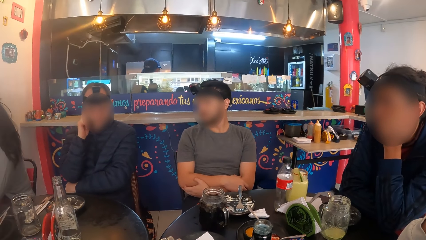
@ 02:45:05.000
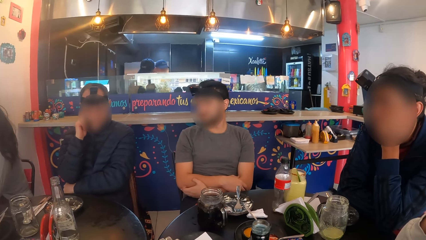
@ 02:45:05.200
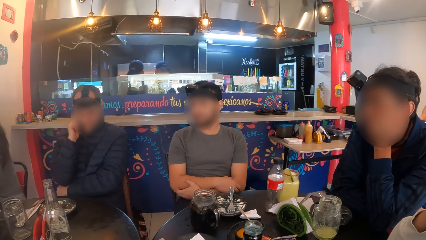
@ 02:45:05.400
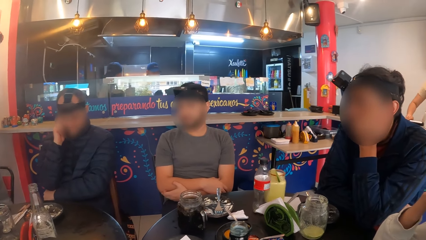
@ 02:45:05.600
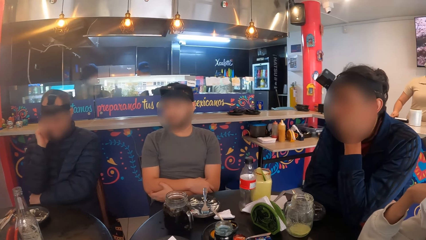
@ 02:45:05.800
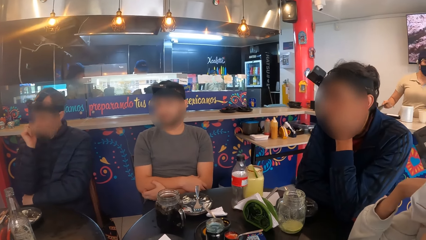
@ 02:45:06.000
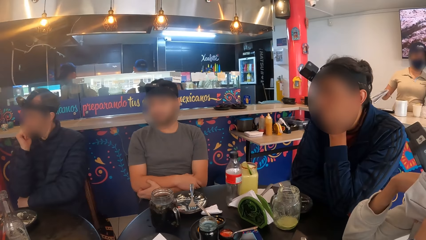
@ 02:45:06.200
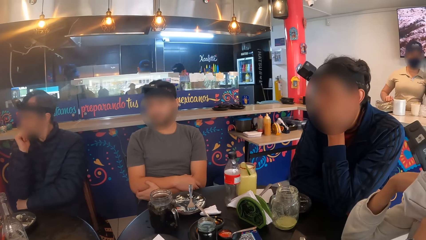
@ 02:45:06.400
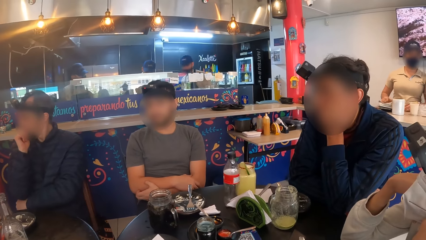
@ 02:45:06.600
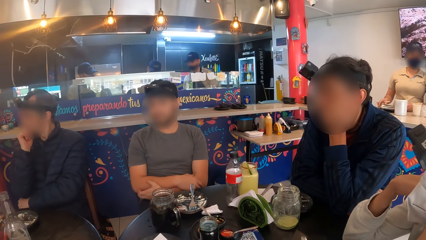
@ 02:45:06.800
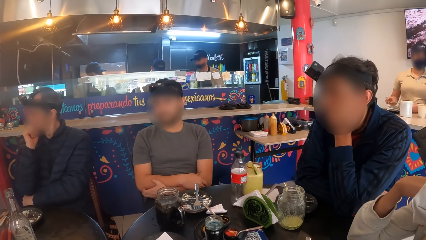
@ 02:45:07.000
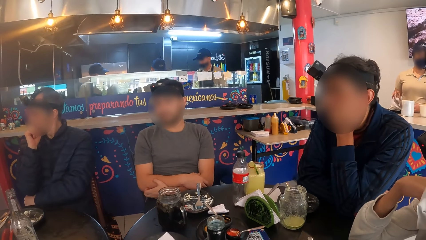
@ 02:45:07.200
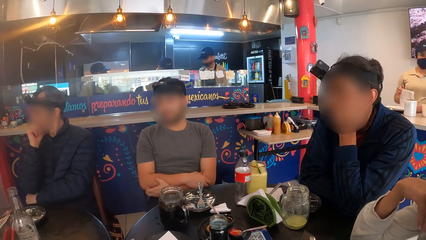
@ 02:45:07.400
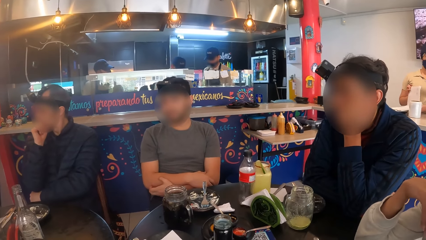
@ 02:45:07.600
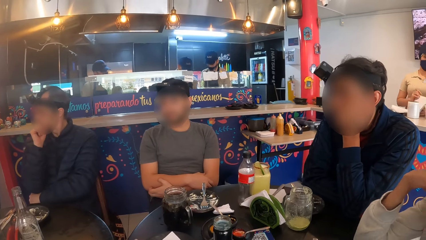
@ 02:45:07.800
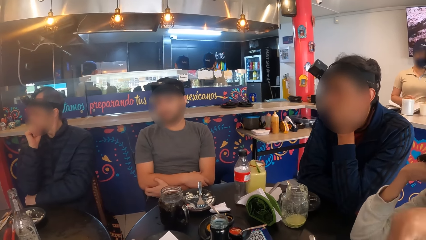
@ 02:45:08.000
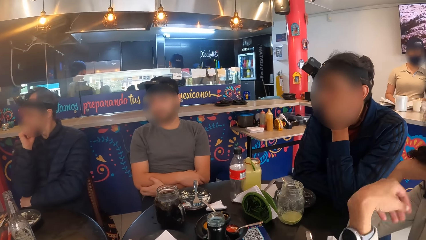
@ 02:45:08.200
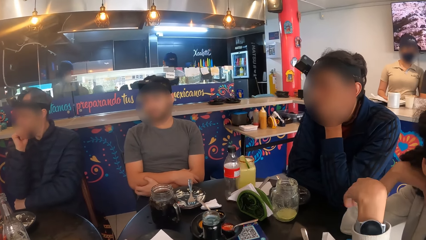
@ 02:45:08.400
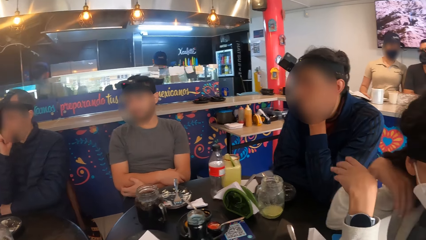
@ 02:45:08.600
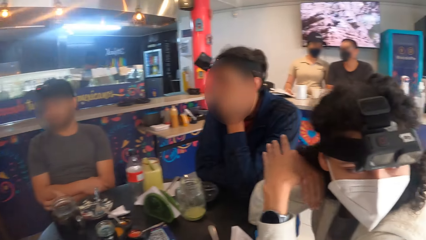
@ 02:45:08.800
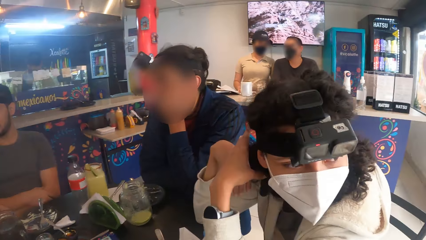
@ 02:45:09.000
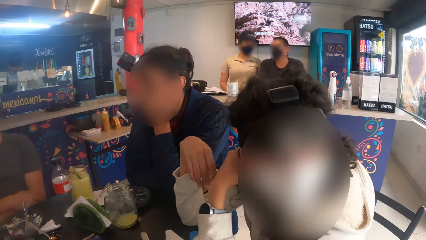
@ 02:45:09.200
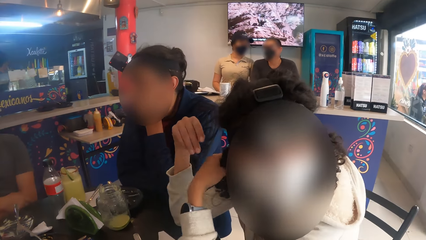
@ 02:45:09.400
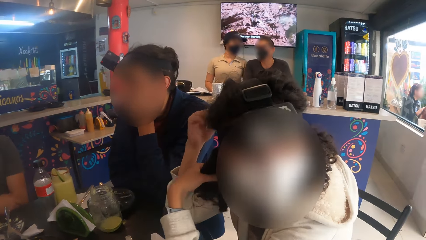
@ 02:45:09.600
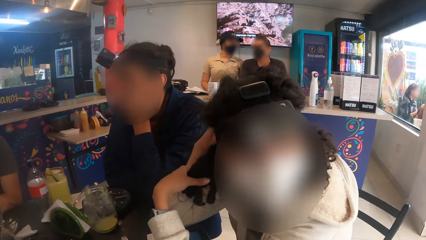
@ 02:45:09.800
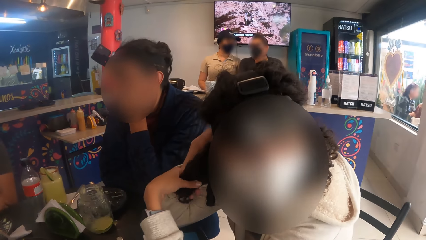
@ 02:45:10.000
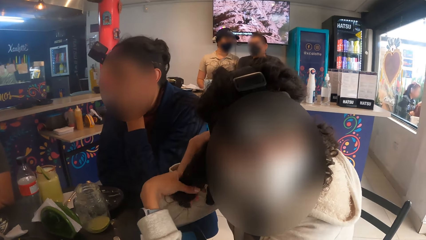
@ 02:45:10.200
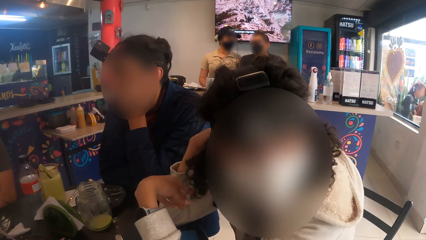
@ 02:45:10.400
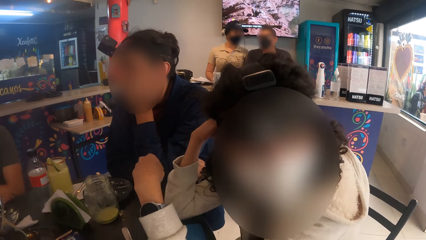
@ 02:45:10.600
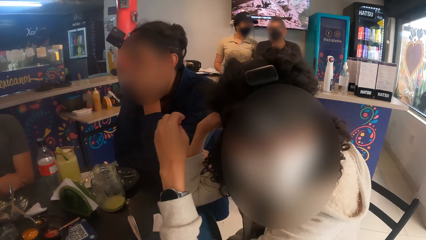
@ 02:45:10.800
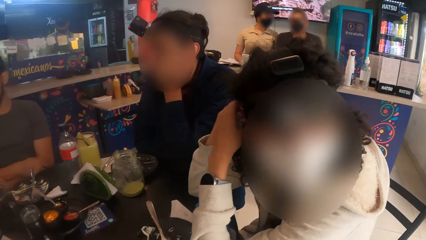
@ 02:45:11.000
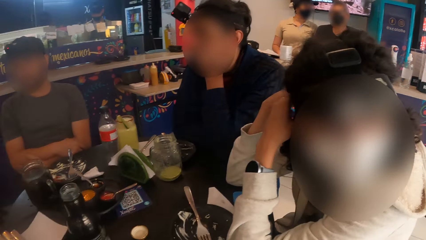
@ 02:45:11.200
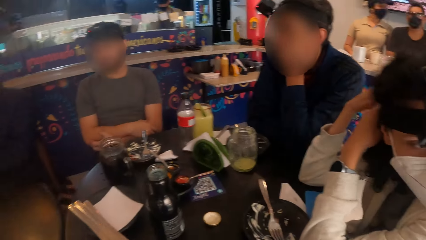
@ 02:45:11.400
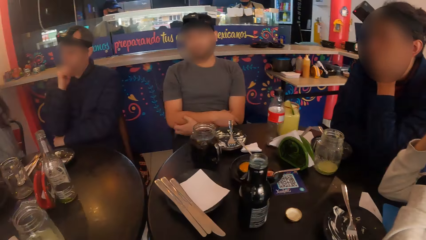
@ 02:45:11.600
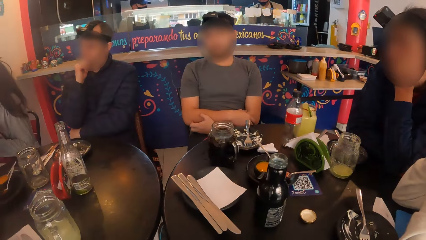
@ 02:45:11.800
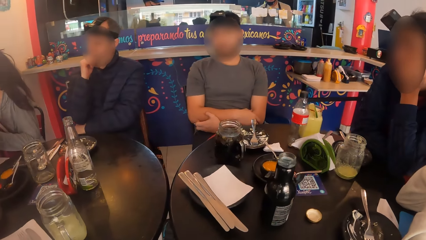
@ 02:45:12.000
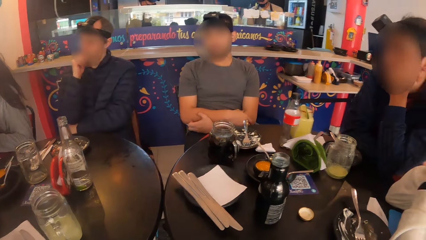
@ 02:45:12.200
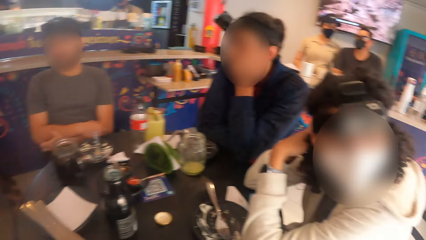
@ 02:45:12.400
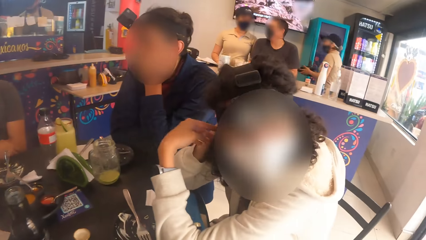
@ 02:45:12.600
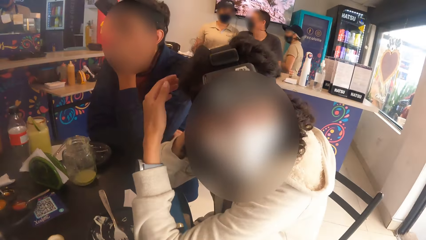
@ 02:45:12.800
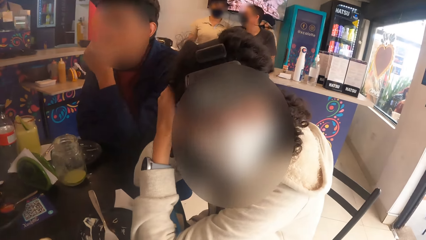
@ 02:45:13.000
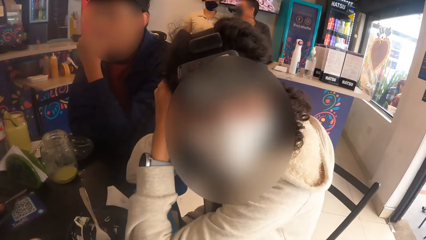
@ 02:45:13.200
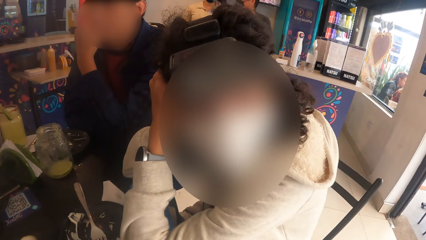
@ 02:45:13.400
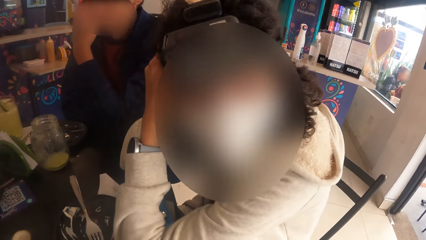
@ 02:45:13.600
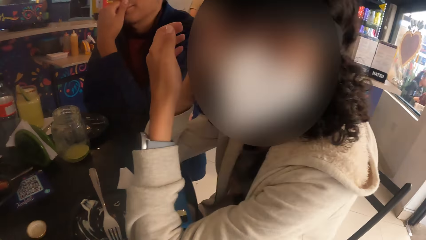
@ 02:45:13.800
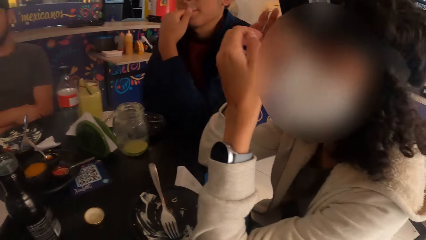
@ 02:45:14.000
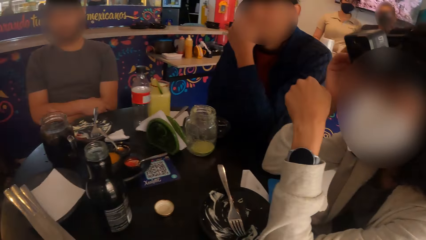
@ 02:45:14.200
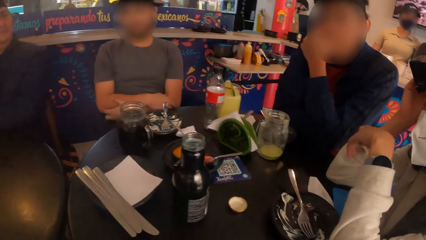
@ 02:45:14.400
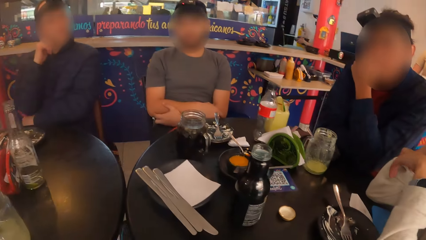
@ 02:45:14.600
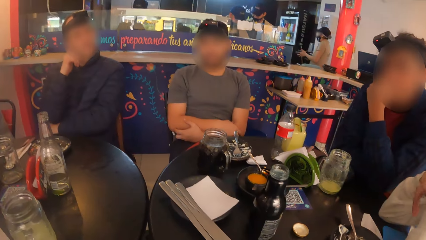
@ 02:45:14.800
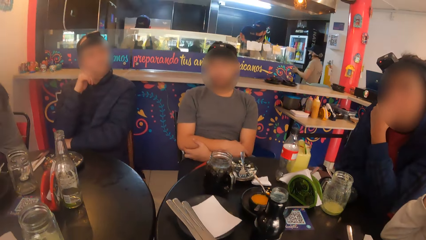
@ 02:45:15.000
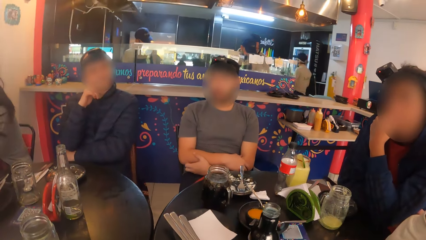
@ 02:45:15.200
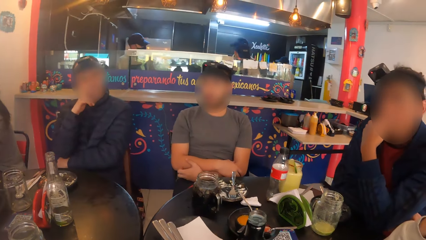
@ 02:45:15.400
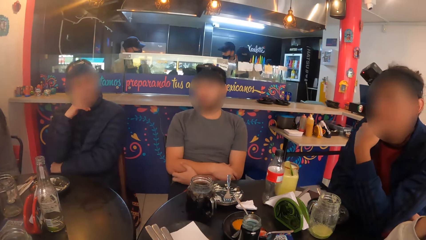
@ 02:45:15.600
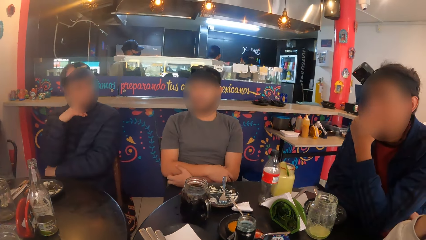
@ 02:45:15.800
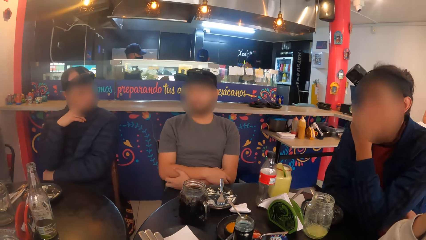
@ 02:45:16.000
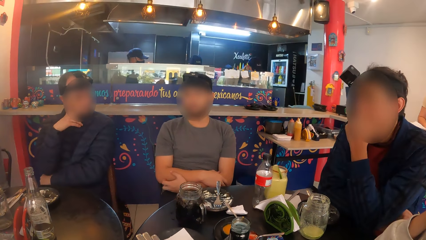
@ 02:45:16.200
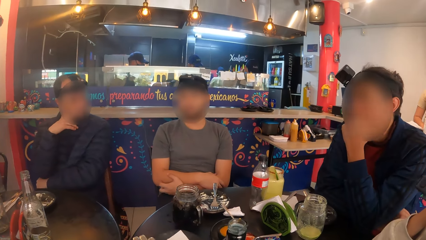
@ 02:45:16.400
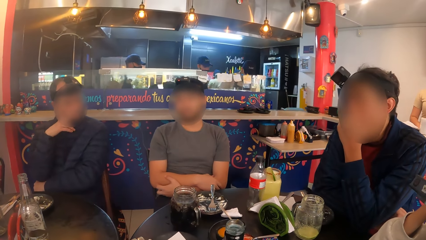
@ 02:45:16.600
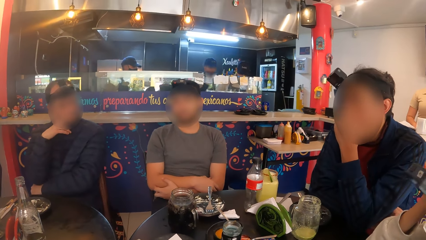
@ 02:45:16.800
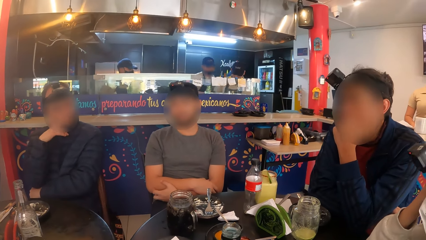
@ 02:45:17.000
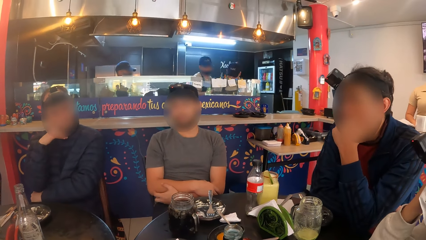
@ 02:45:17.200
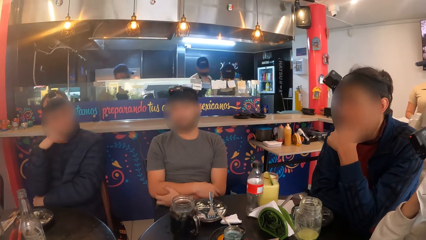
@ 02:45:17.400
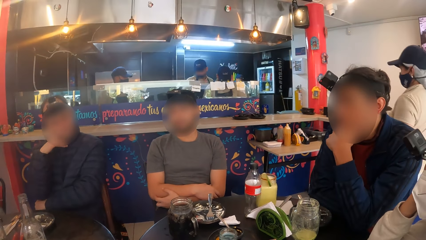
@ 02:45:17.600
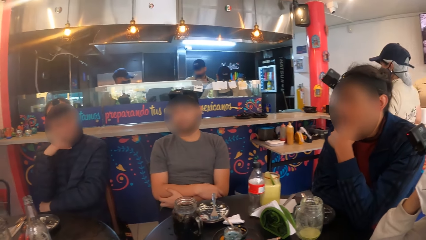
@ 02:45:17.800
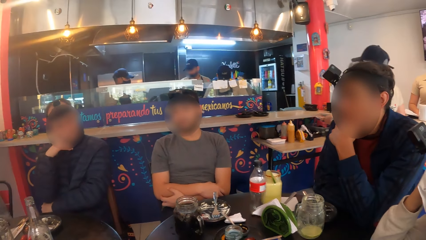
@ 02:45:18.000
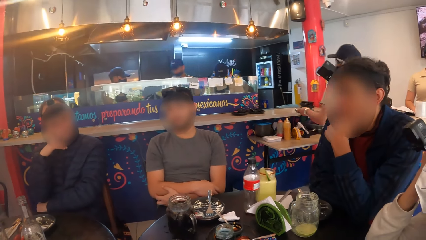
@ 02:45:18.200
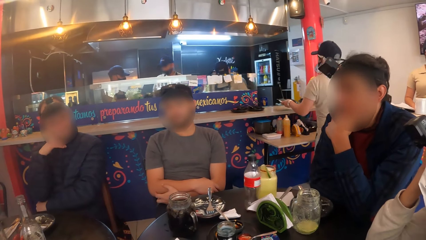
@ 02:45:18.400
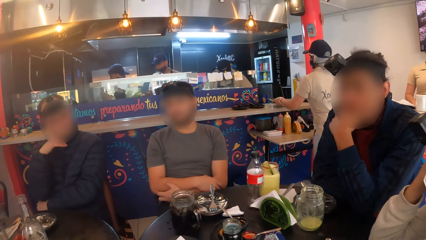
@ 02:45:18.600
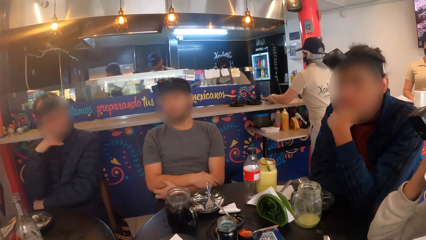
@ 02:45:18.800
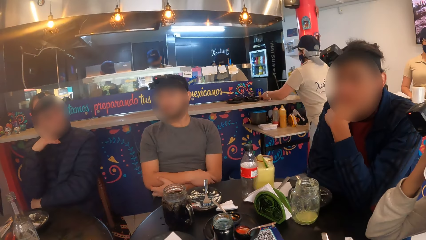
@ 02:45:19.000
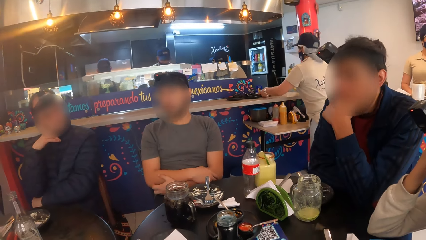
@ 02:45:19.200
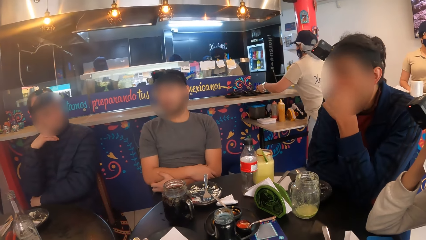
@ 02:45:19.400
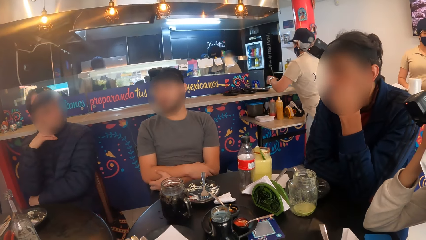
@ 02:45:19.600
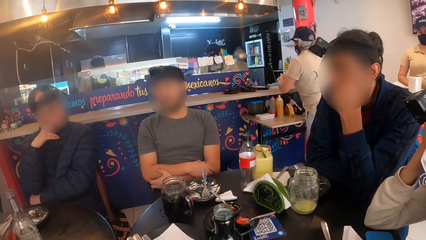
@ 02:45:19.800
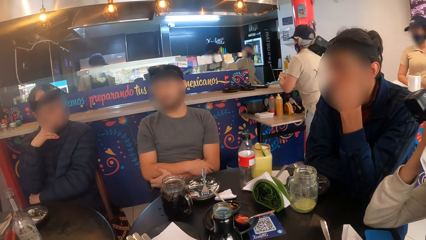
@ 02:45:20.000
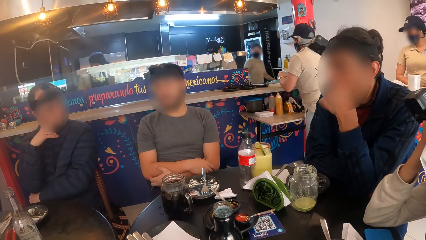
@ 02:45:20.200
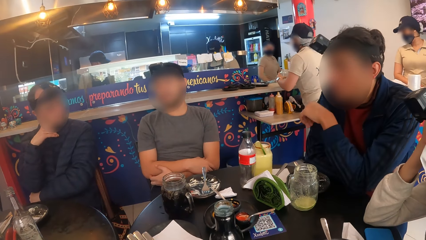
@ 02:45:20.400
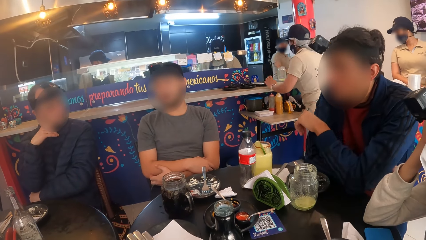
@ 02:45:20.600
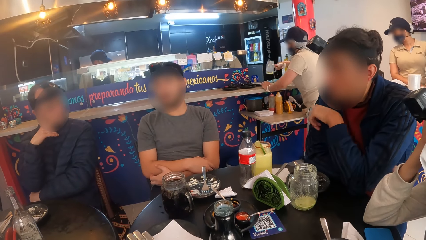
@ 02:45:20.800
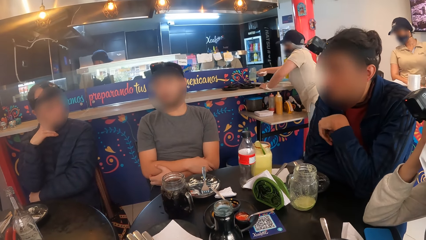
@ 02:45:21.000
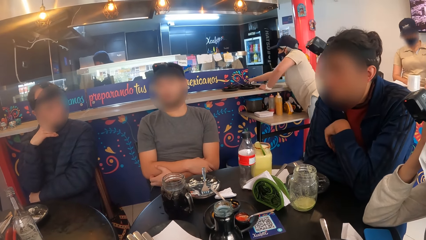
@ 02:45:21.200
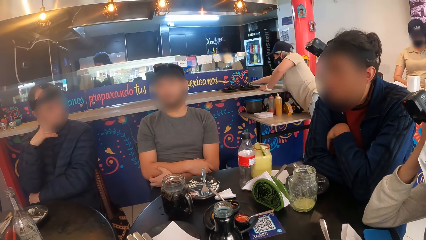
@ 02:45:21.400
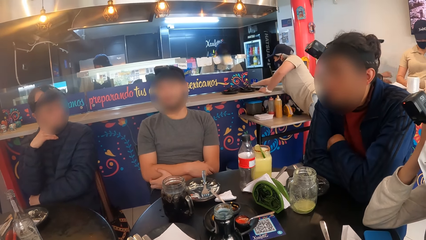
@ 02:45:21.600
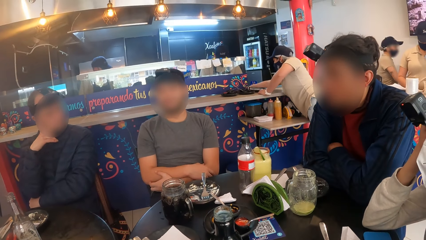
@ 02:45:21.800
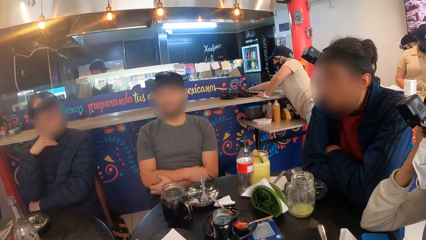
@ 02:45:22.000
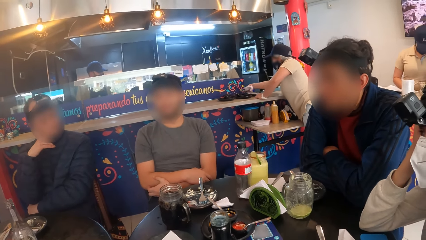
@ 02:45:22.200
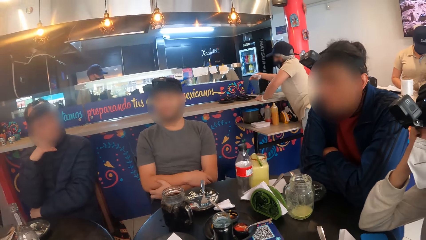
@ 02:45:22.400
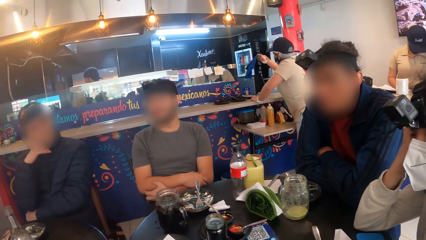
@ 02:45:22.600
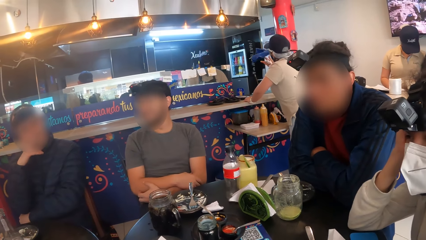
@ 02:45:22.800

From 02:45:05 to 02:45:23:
A person opens the next page on the book. The woman touches her hair with her hands. The first person talks to another person. A third person puts the phone on the counter.
